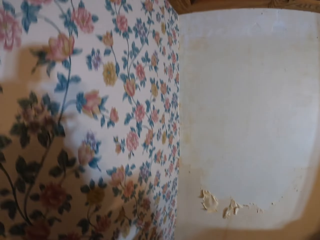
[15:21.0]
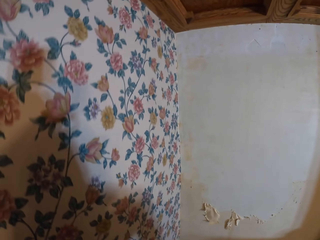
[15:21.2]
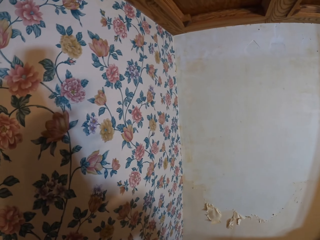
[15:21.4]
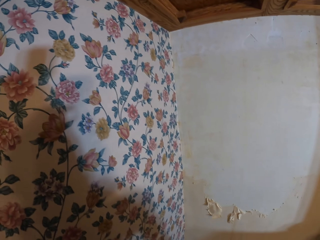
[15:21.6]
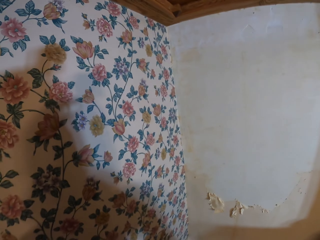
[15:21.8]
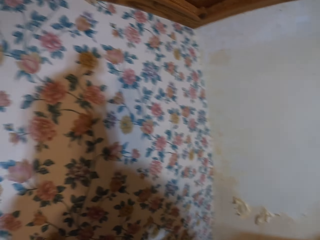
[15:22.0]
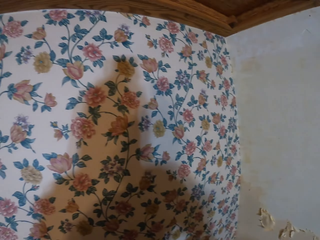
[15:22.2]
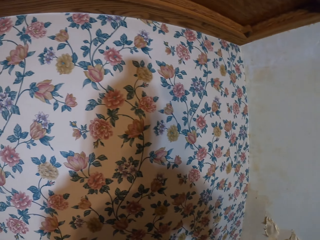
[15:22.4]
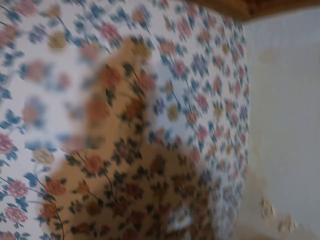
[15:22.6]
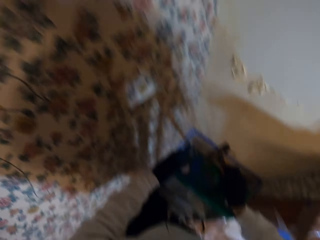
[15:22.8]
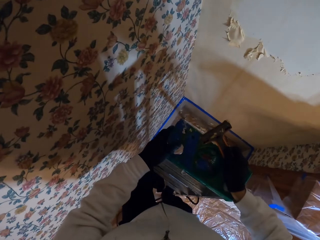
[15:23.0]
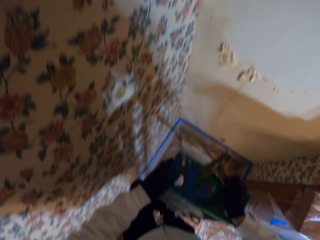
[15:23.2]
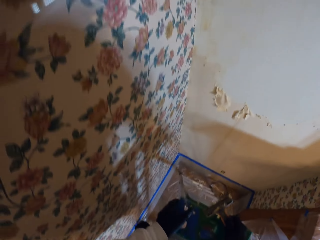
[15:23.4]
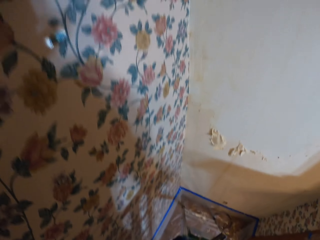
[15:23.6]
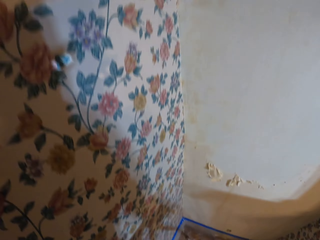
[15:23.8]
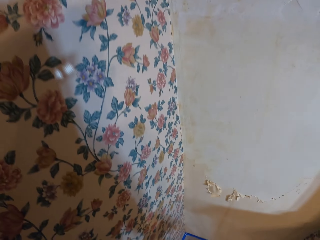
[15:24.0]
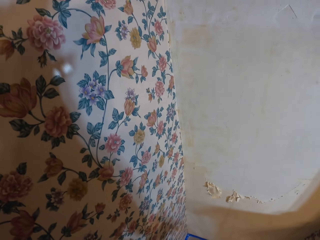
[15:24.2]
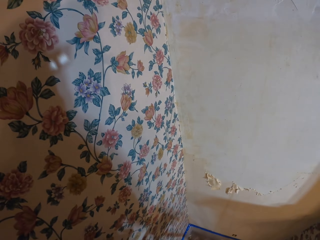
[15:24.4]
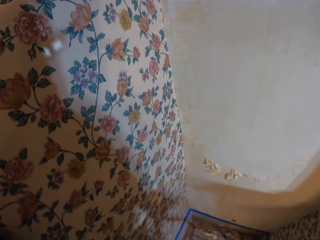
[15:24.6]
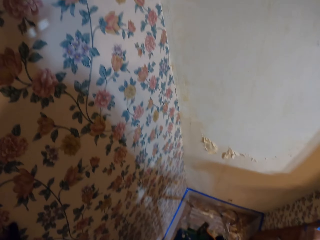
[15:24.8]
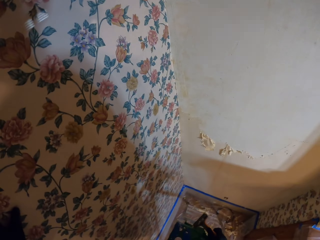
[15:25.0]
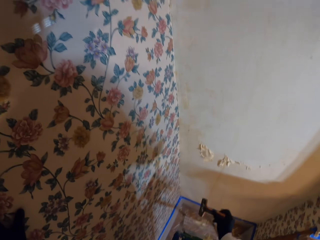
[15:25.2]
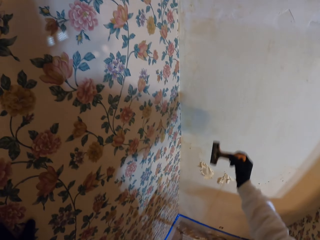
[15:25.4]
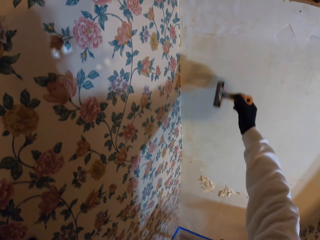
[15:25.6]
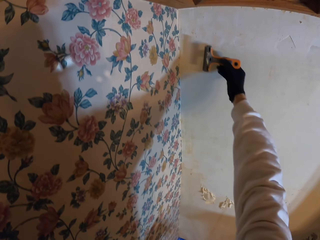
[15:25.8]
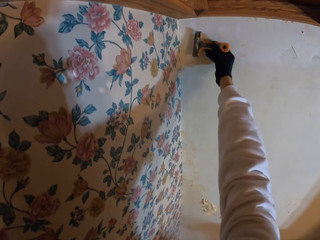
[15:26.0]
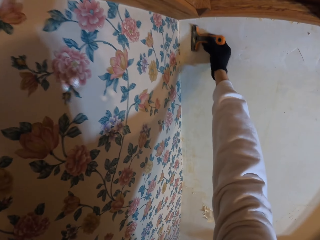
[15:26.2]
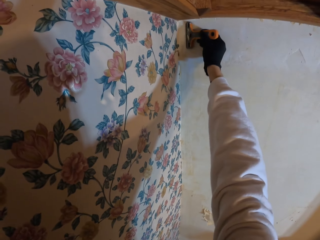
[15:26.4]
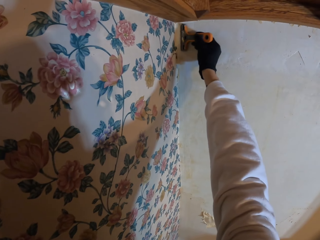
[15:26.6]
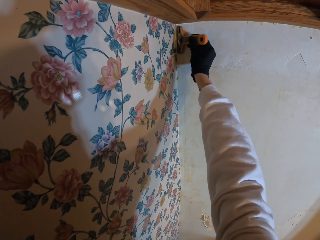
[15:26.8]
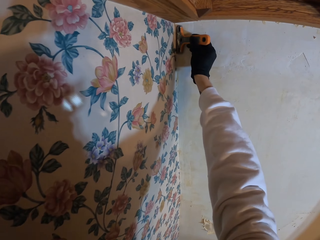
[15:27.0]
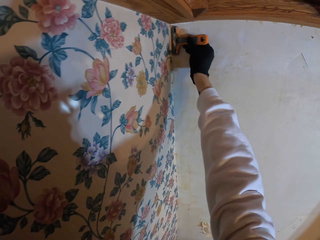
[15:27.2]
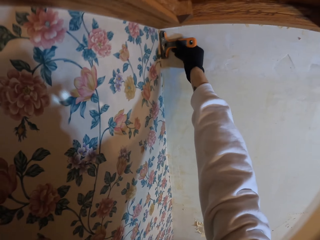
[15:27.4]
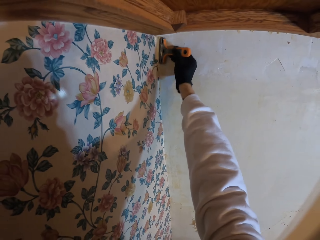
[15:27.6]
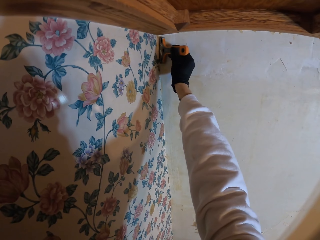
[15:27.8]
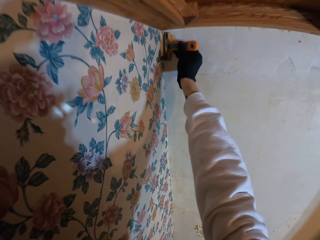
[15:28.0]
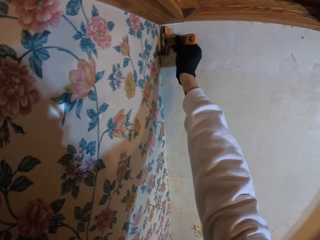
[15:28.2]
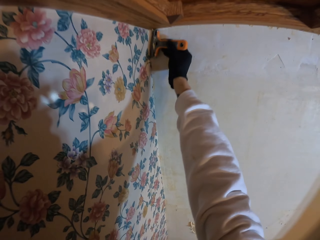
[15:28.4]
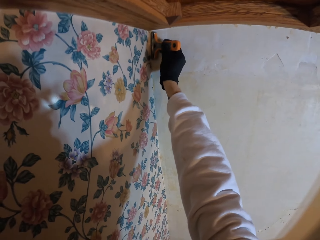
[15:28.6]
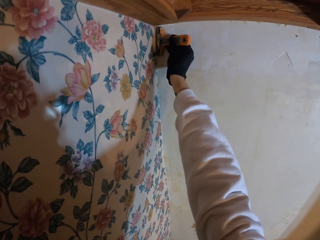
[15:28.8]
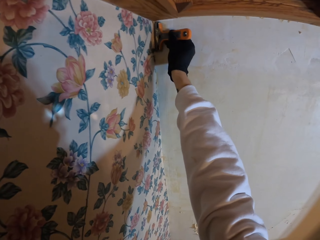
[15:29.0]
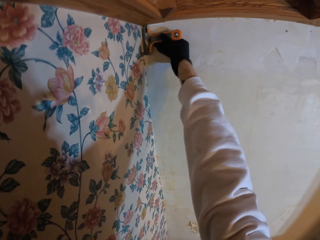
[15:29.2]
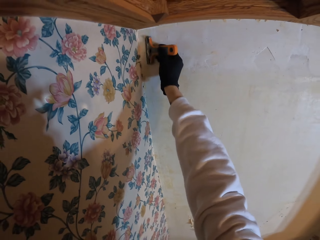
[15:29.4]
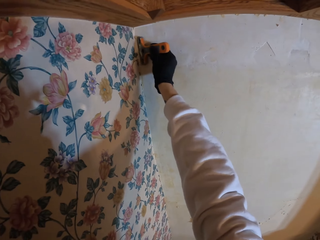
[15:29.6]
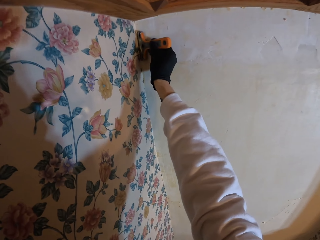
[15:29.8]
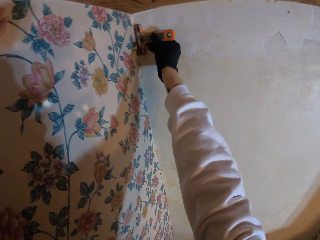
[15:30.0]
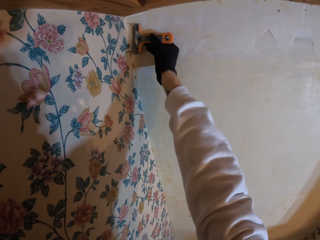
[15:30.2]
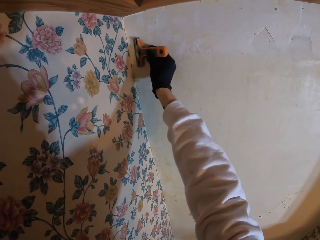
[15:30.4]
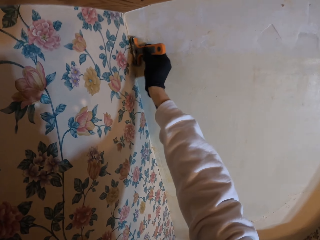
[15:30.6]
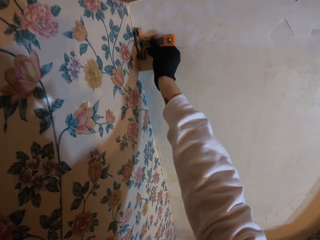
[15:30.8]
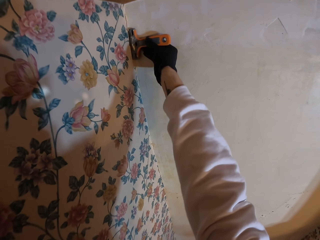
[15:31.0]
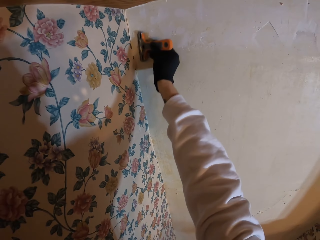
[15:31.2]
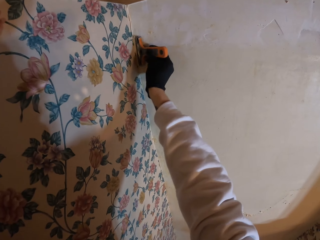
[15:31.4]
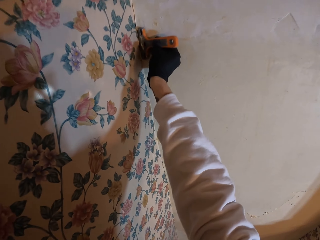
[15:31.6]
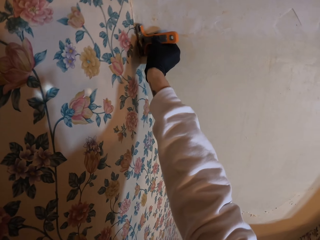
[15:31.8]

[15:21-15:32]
The camera wearer looks on the wall. They scrape the wall with the tool.

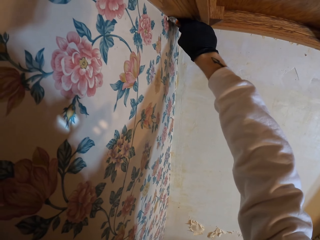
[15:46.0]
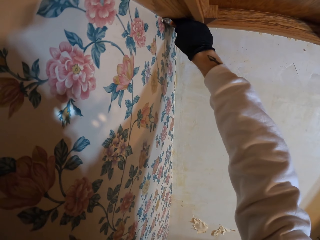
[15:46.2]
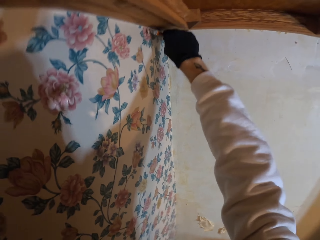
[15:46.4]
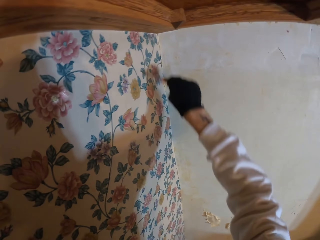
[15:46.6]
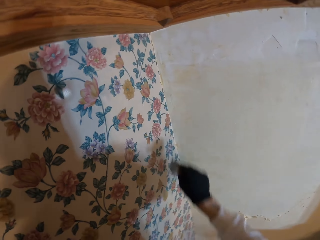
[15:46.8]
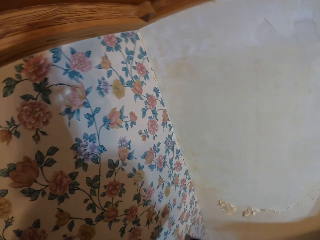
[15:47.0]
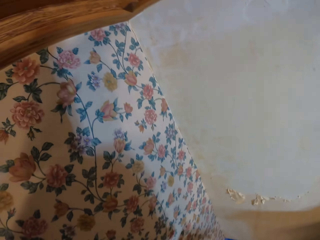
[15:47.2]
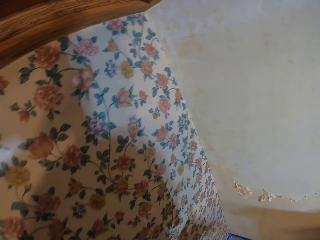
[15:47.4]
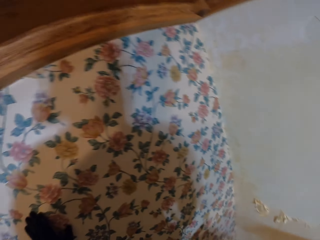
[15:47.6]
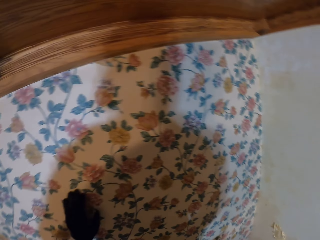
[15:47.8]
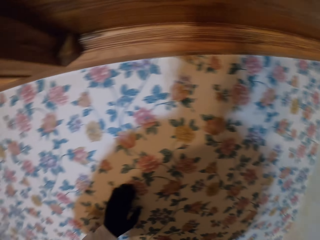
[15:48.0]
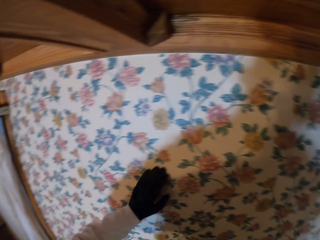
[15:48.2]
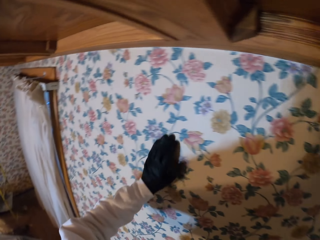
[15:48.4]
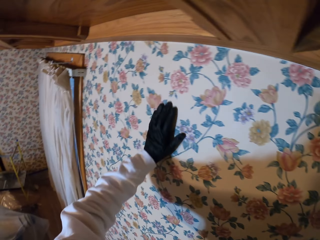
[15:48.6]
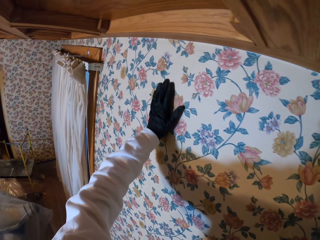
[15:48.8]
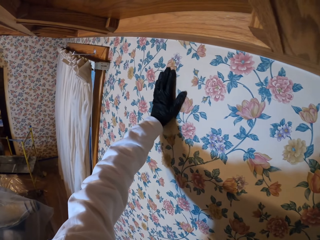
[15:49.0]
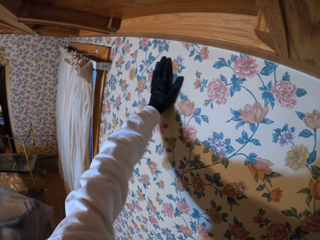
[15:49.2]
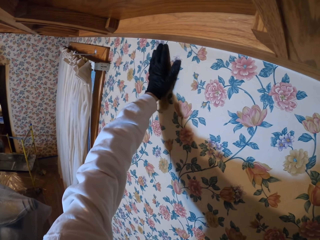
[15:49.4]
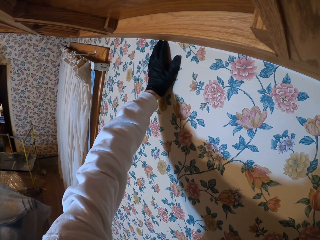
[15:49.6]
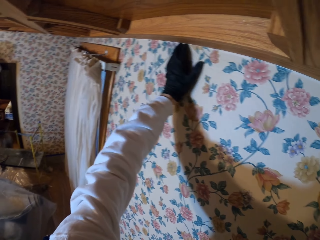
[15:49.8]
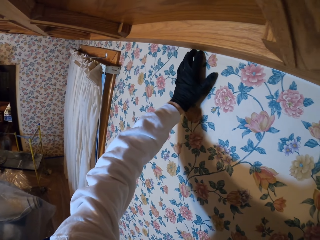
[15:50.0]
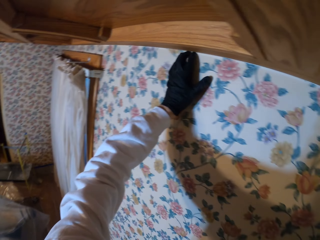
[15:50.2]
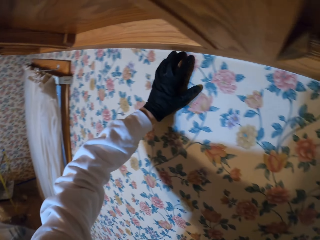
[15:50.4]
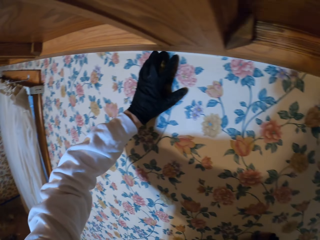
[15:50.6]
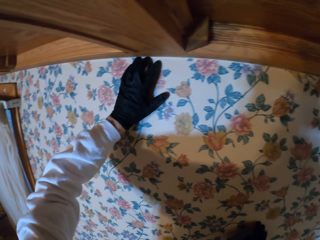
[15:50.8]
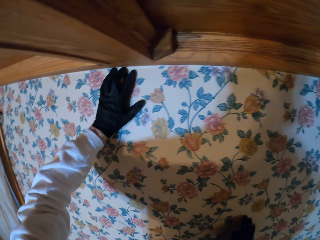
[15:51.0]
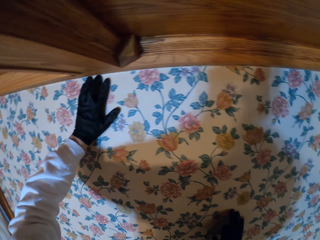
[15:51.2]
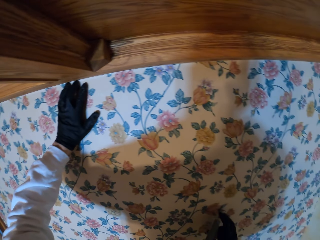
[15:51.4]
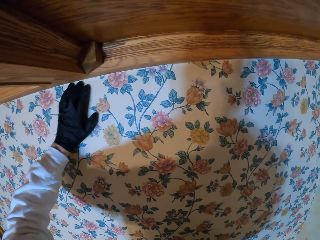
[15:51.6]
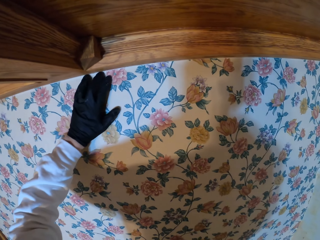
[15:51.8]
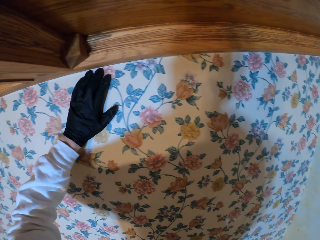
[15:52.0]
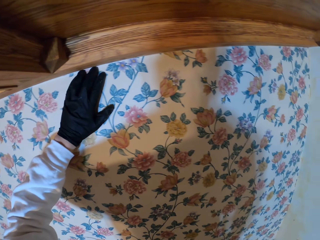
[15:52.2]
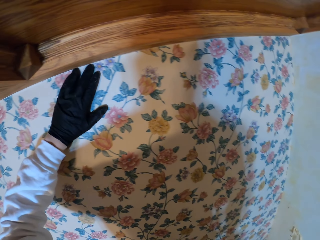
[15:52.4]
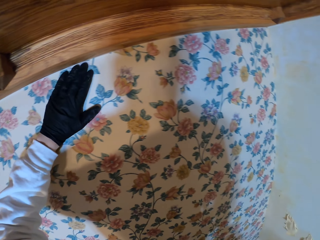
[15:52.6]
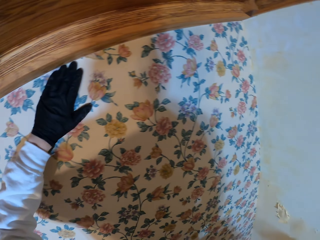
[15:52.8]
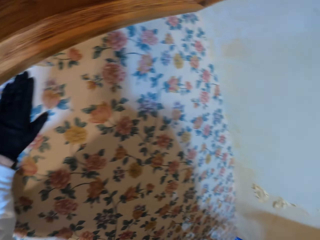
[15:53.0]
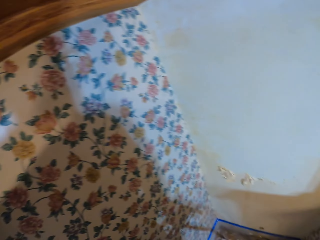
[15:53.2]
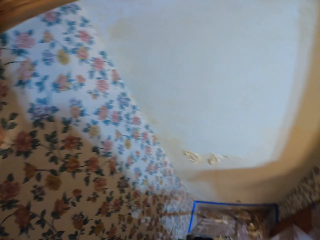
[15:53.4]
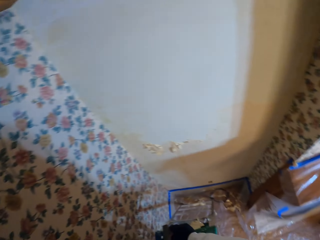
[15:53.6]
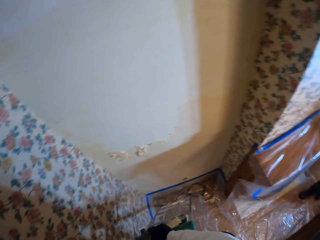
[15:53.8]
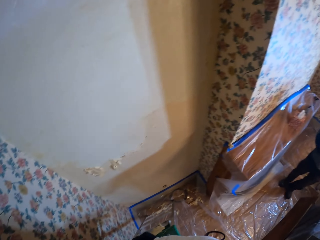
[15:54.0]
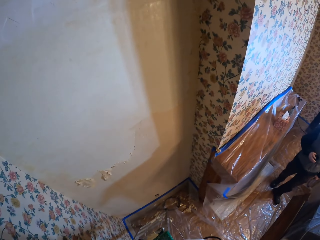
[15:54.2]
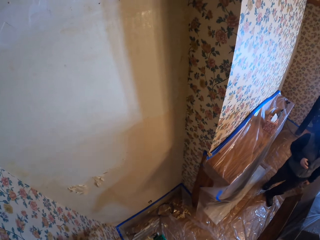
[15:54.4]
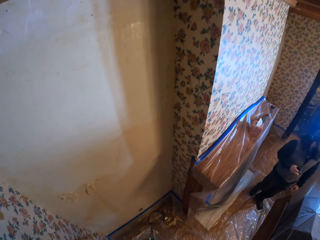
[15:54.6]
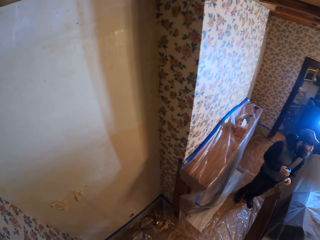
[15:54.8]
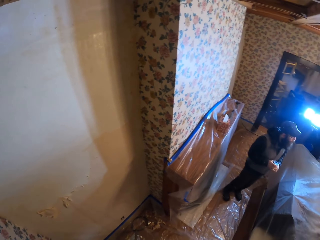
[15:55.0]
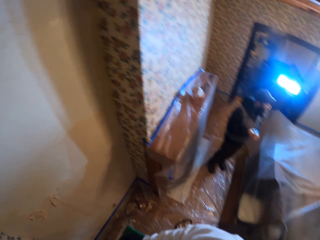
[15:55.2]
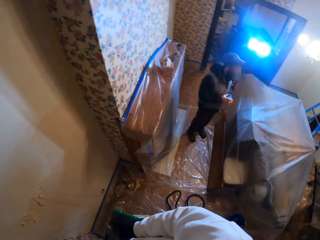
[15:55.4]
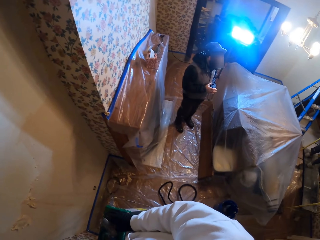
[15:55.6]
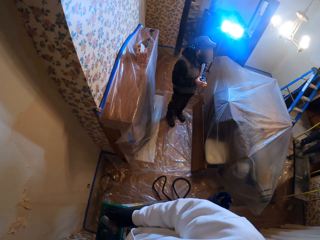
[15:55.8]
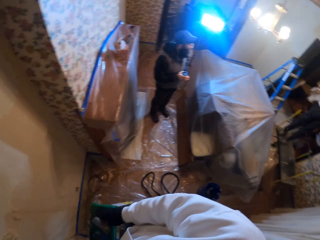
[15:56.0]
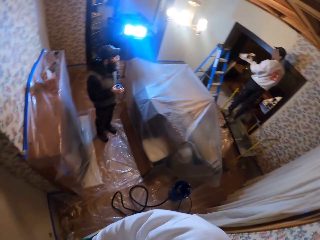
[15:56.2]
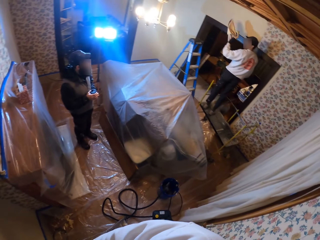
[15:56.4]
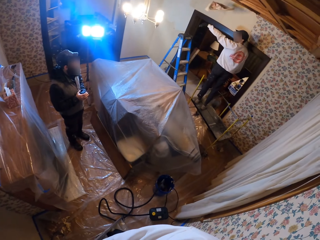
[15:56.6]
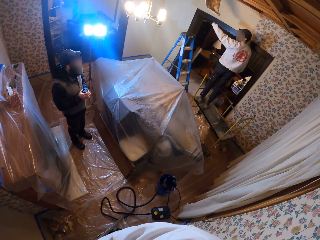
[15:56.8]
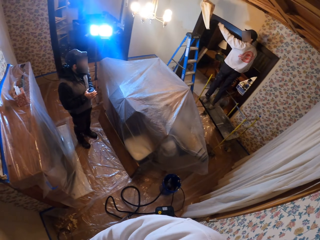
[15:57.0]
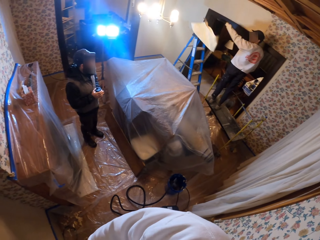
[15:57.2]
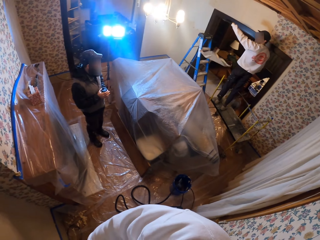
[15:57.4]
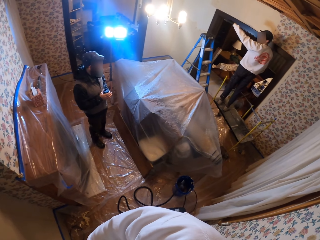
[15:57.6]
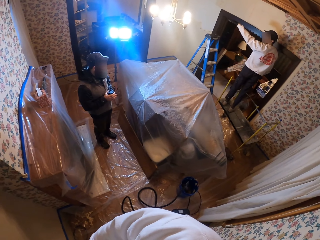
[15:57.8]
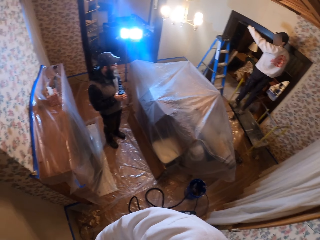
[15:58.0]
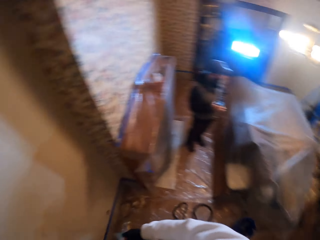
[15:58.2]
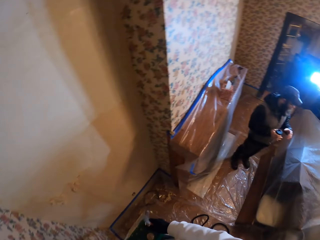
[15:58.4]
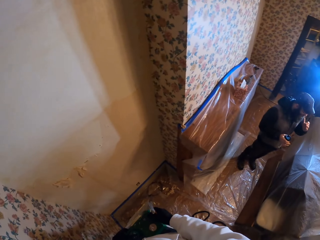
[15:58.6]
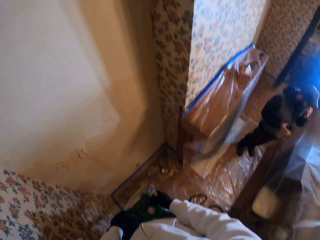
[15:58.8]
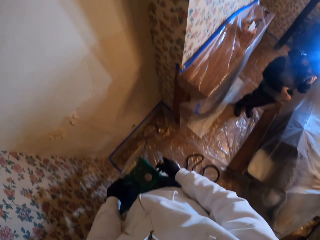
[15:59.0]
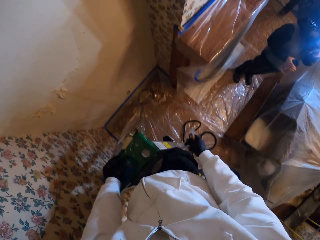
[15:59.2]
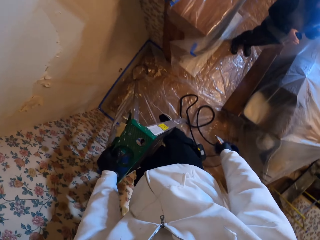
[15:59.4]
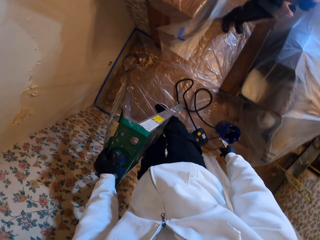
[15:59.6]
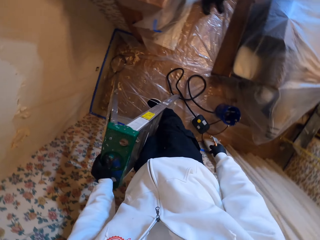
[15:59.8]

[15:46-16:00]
The camera wearer looks on the wall. They touch the wall with the left hand. They look around the room. A person throws the wallpaper.
